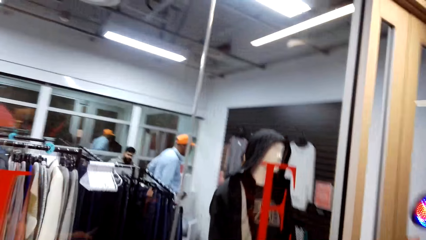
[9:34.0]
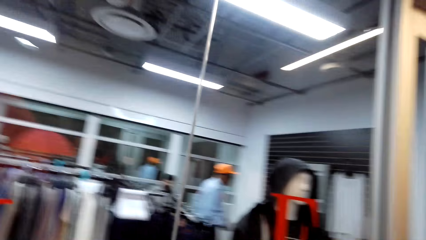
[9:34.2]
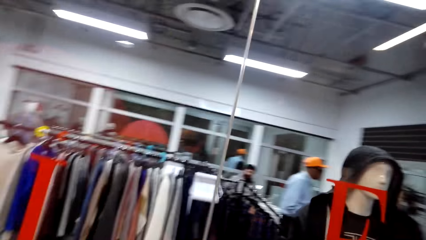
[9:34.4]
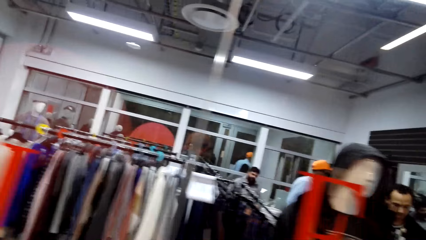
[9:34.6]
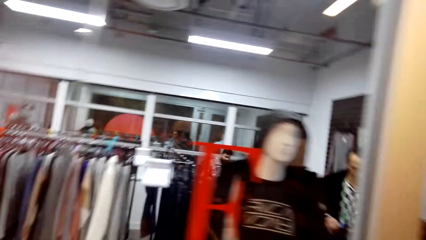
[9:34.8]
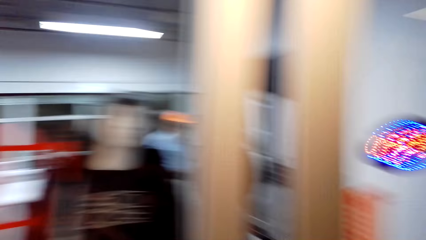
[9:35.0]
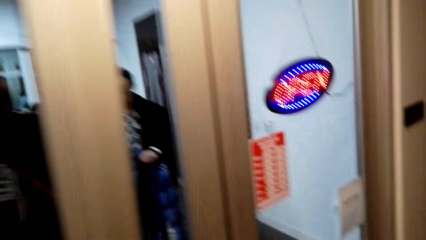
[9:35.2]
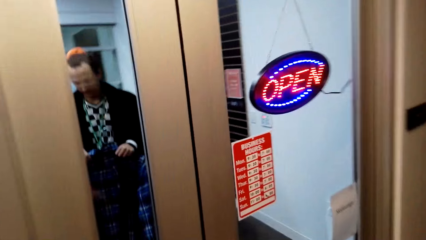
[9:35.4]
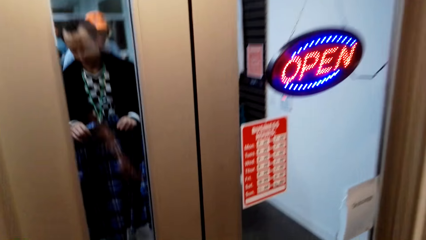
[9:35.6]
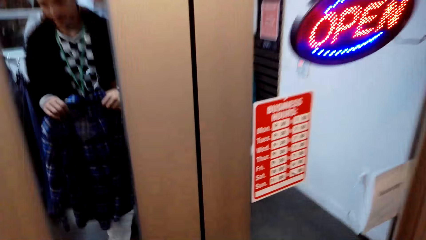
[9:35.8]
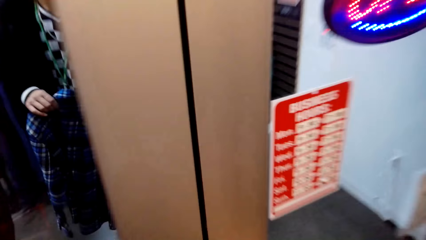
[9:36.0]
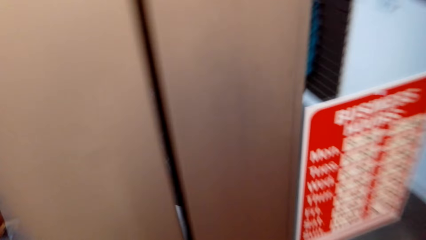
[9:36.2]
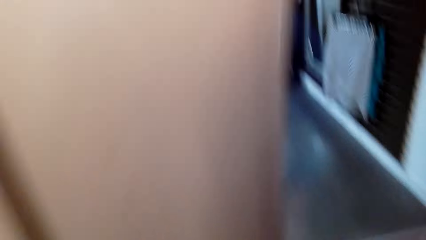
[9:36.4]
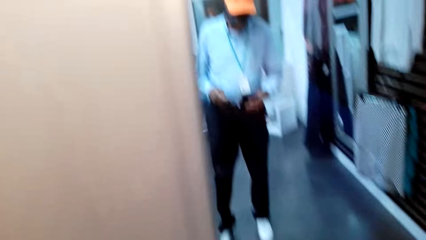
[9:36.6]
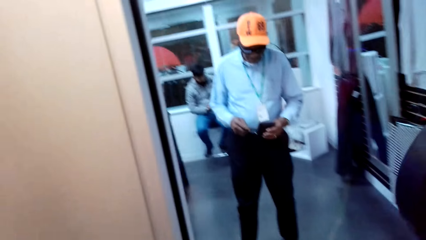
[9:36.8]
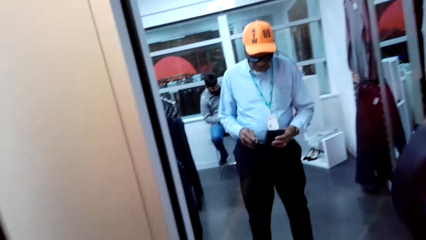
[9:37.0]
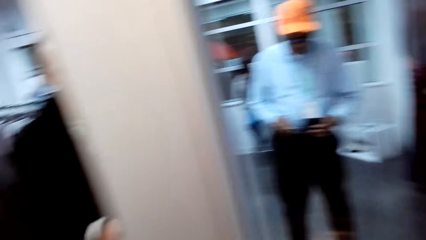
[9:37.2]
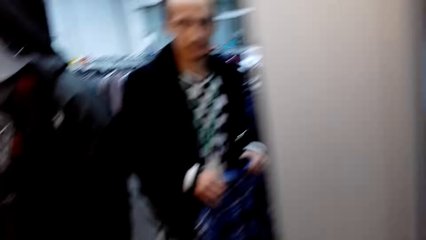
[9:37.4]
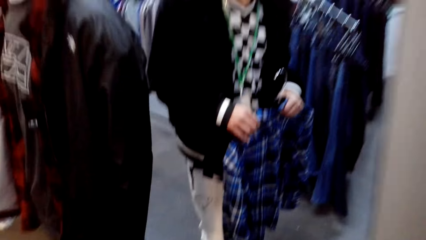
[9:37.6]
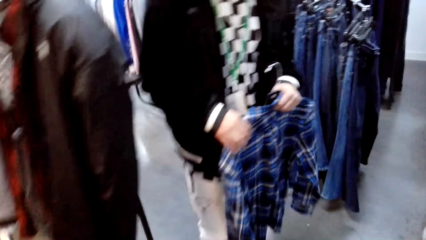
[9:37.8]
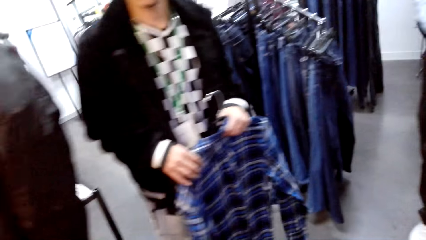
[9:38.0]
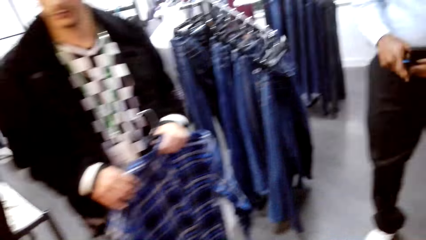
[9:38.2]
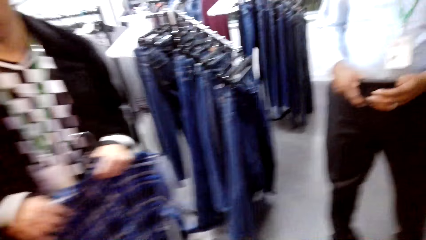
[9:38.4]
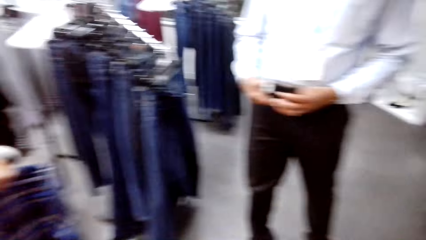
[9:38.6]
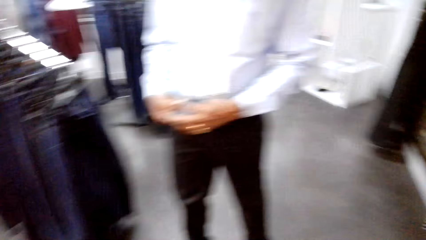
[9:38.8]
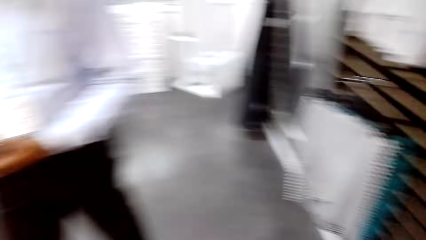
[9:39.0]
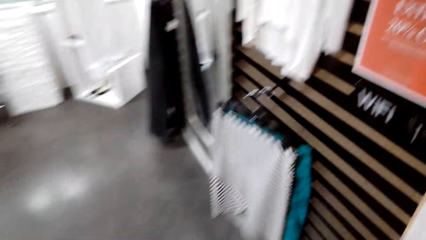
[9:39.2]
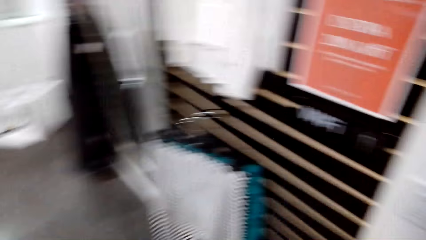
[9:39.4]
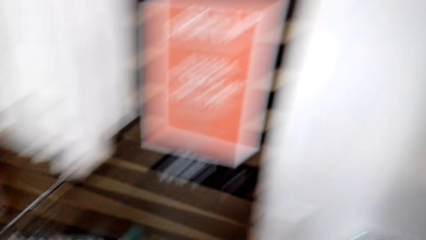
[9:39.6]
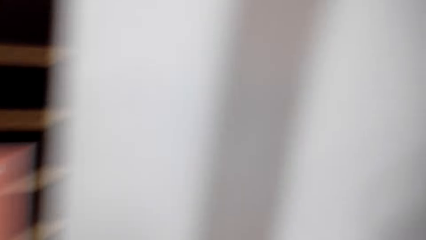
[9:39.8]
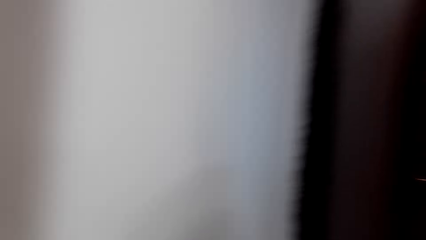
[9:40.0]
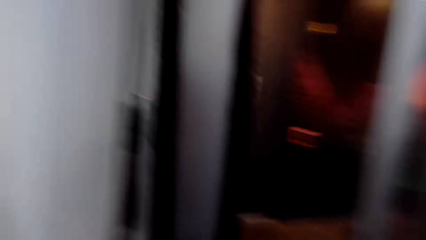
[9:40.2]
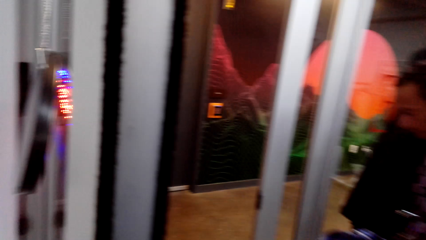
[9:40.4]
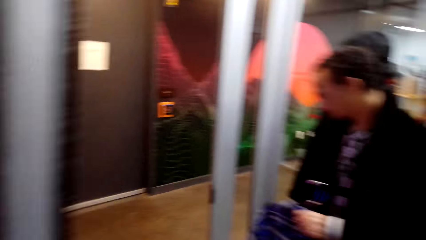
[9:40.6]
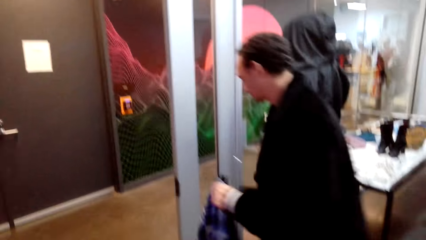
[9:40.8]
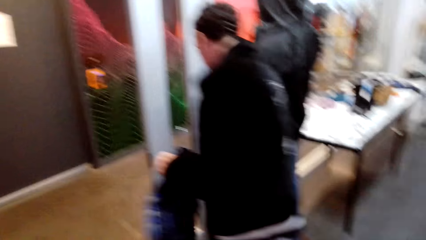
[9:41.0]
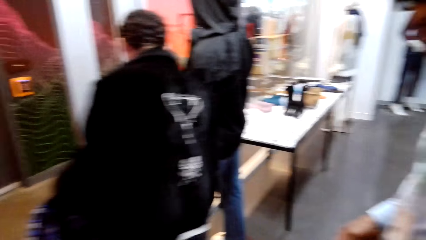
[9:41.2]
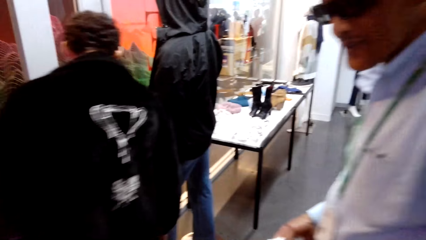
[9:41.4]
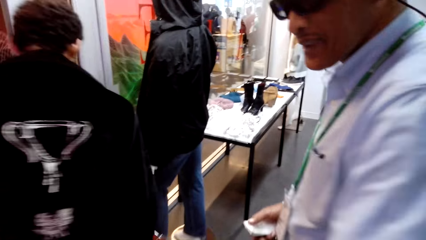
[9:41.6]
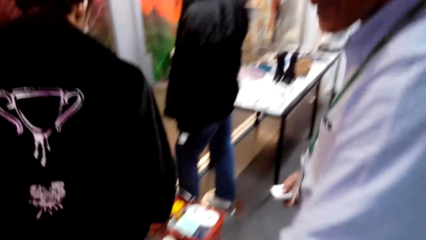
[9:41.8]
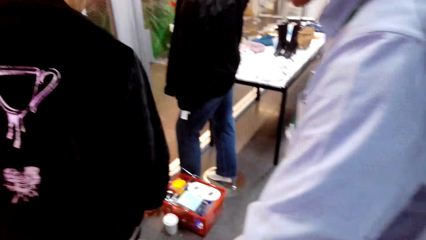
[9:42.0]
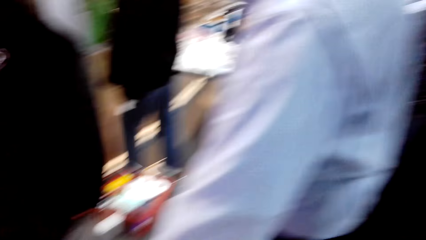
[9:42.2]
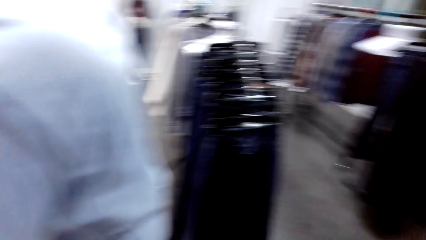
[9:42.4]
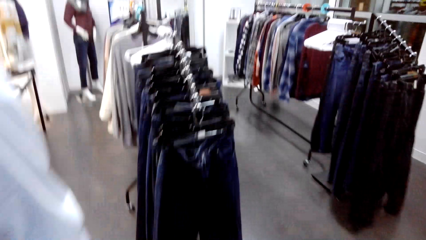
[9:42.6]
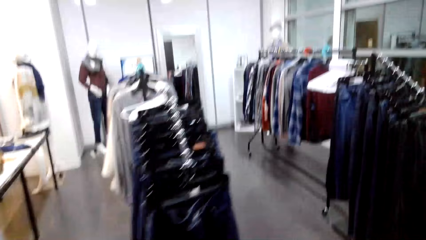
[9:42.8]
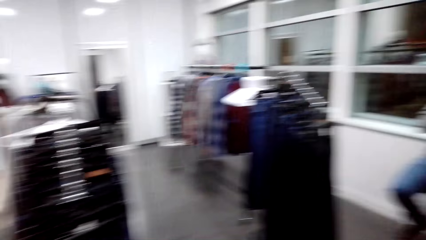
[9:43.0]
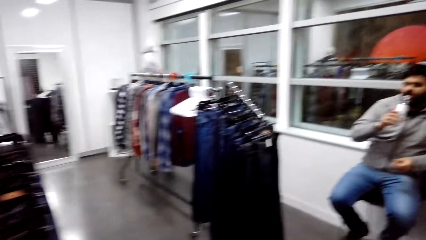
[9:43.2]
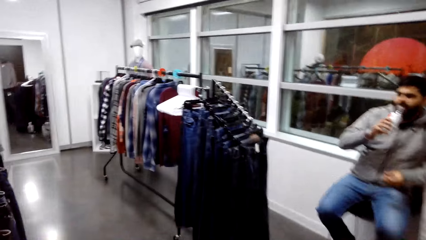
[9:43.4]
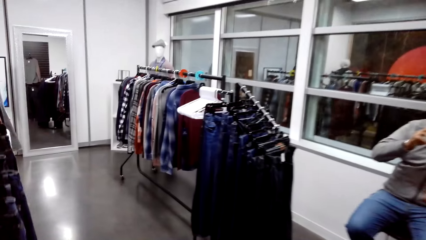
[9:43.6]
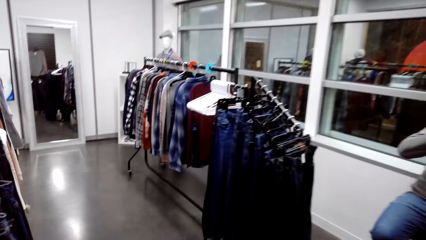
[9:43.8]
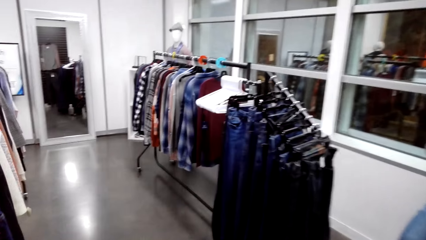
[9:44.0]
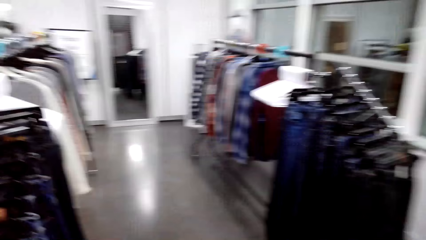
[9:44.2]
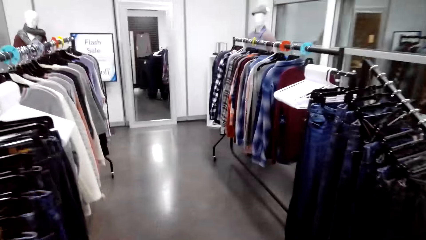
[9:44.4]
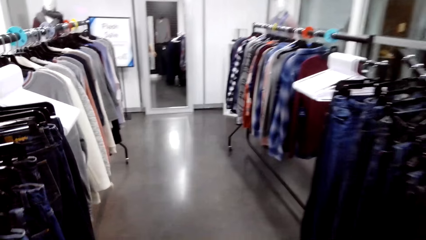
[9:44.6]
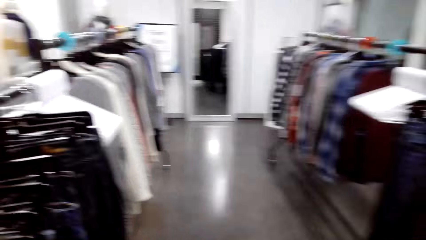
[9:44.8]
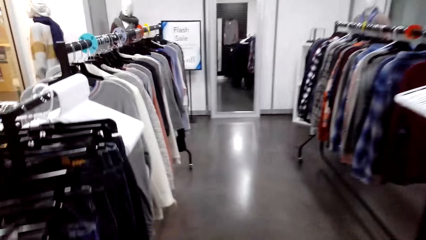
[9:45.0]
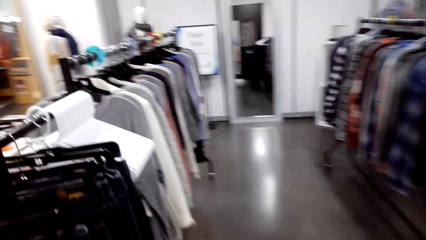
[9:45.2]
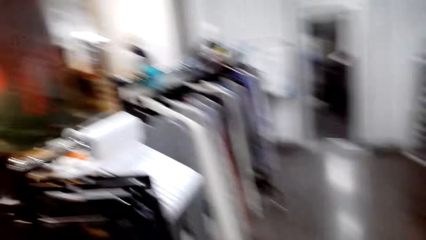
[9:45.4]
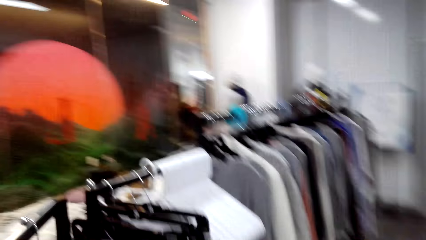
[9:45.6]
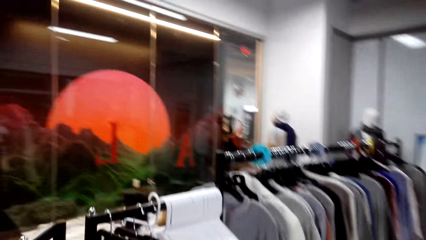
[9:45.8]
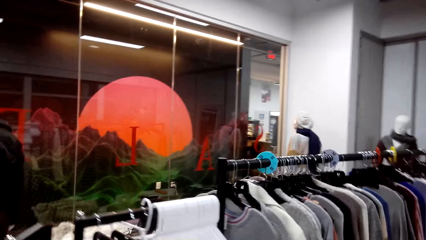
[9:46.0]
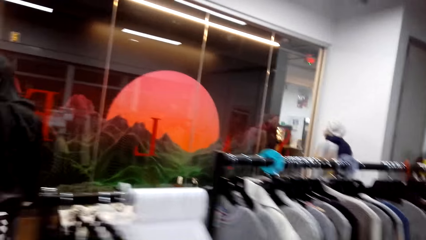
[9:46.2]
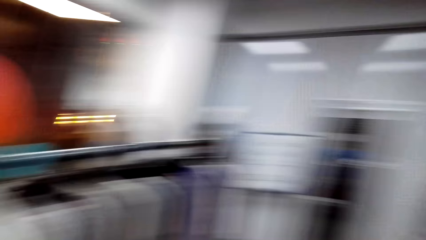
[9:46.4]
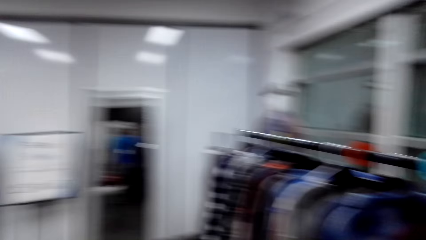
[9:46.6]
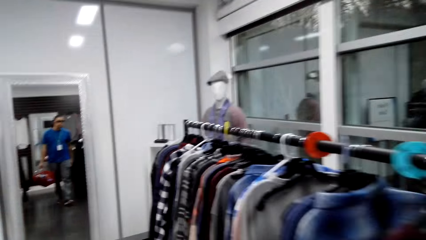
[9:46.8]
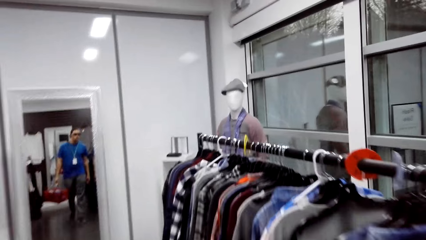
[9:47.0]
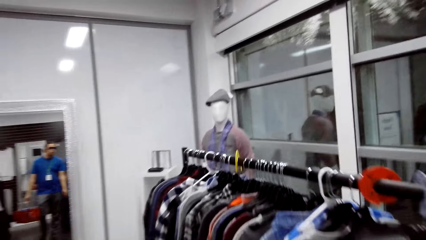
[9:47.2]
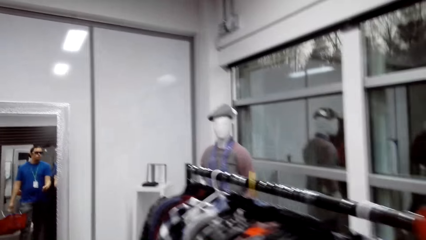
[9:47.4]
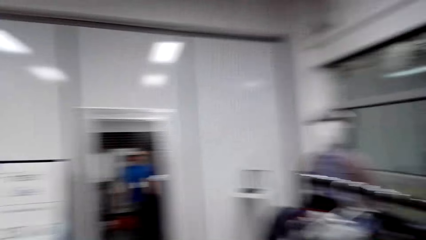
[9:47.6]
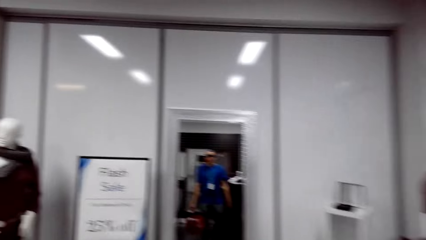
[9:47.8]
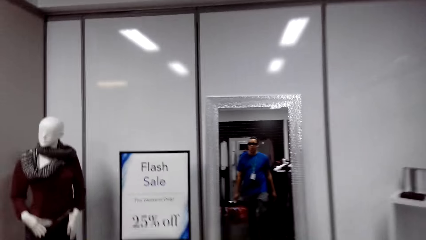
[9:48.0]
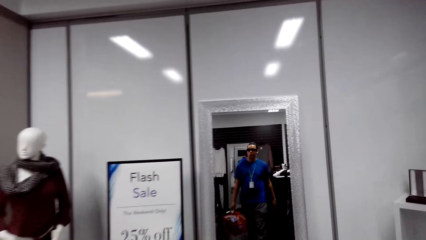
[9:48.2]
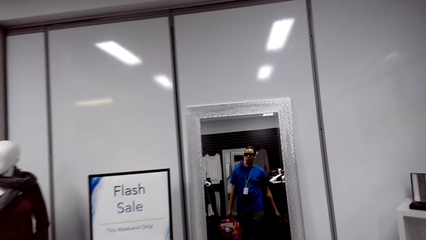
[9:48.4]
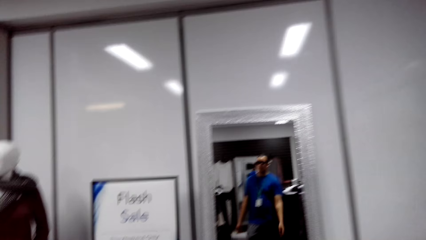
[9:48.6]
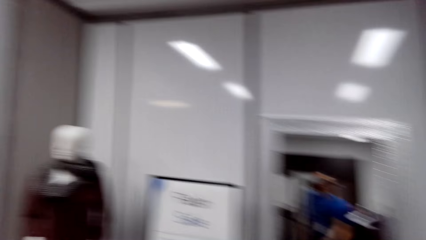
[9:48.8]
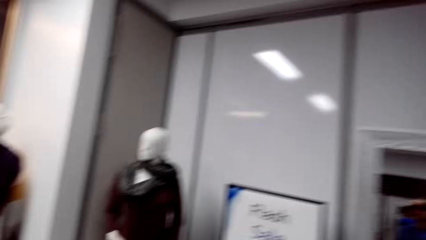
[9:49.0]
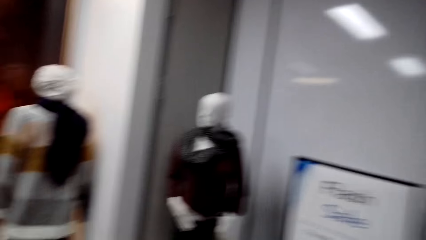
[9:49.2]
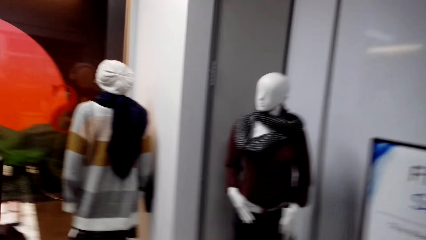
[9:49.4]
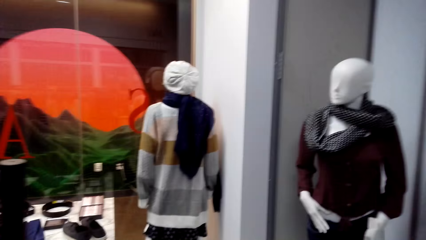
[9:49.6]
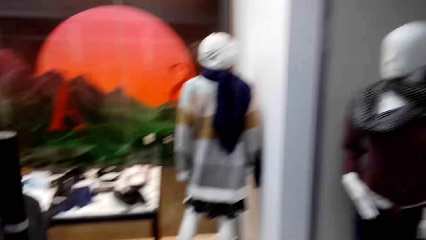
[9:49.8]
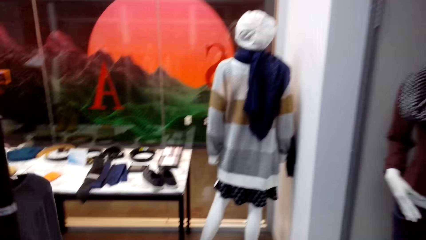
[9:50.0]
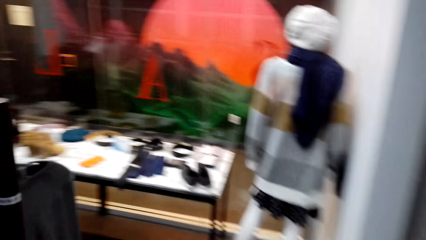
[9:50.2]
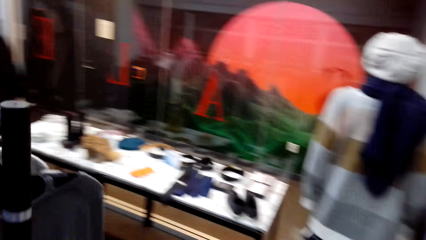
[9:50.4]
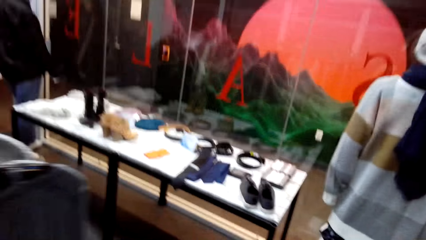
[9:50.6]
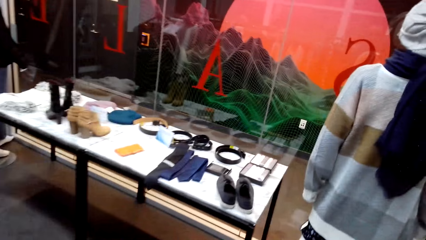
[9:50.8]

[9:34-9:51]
The camera wearer opens a door. They enter a cloth store. They walk around. They look around the cloth store. A man holds a cup. The camera wearer walks around the cloth store.
